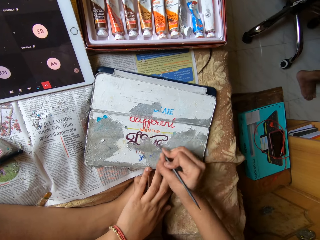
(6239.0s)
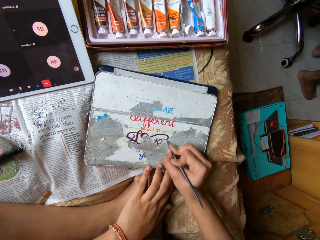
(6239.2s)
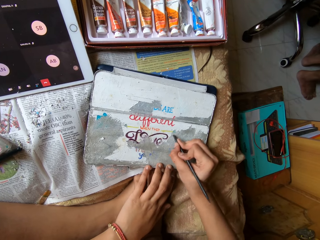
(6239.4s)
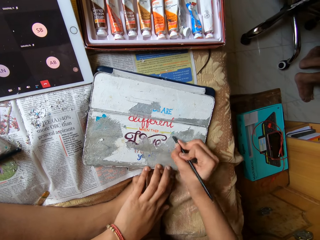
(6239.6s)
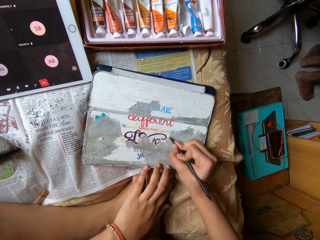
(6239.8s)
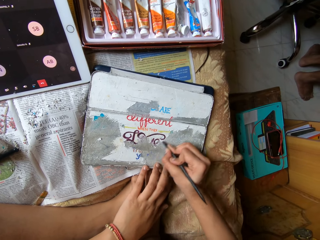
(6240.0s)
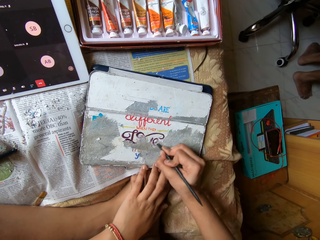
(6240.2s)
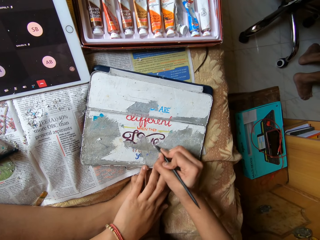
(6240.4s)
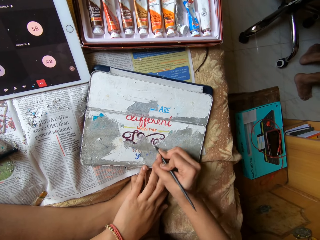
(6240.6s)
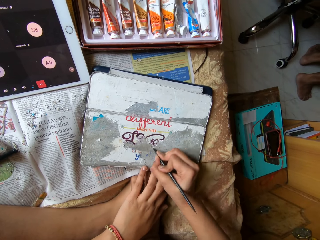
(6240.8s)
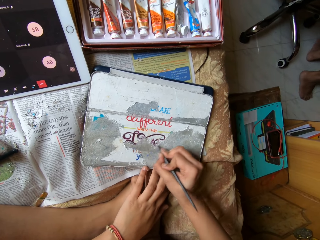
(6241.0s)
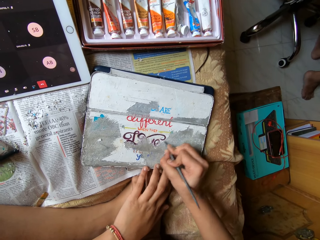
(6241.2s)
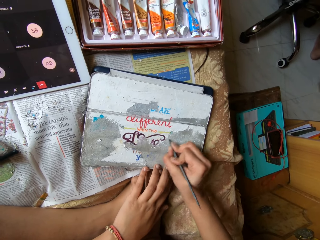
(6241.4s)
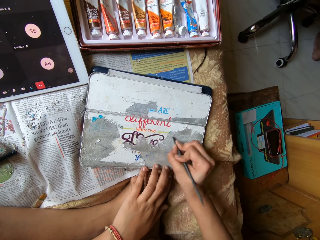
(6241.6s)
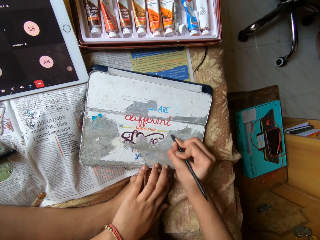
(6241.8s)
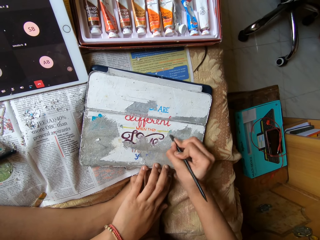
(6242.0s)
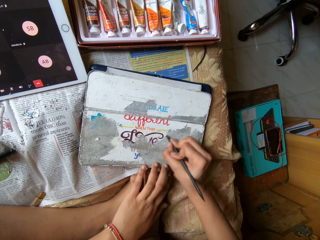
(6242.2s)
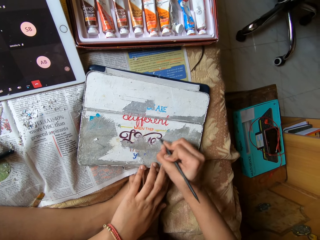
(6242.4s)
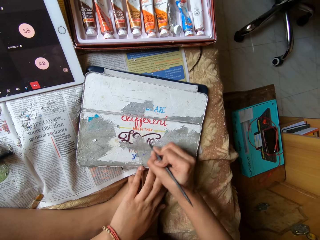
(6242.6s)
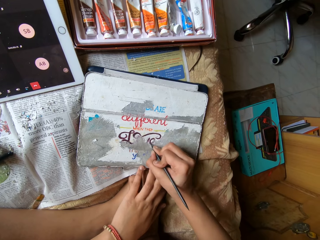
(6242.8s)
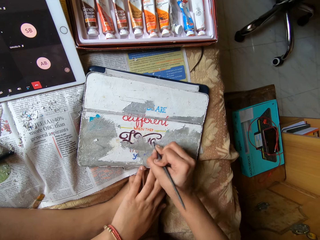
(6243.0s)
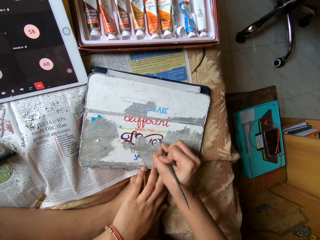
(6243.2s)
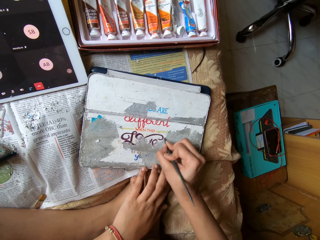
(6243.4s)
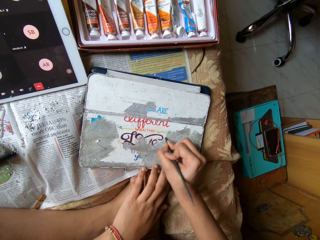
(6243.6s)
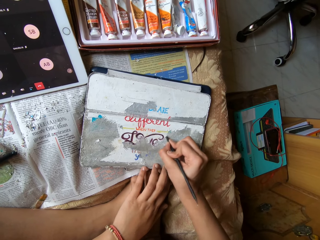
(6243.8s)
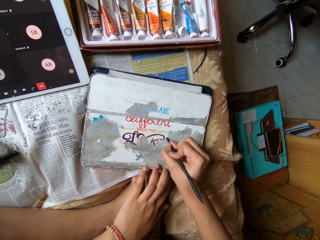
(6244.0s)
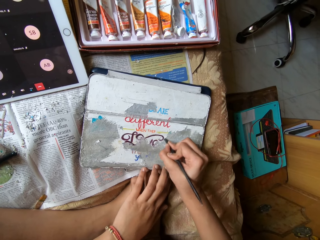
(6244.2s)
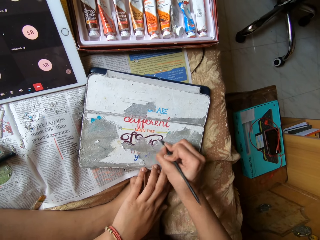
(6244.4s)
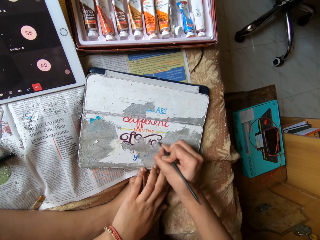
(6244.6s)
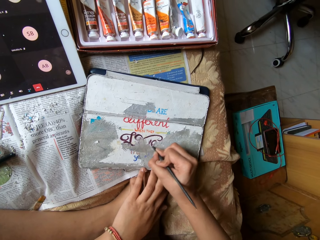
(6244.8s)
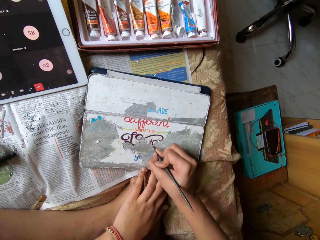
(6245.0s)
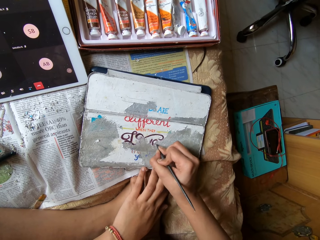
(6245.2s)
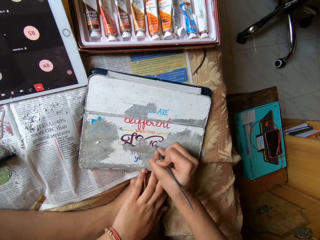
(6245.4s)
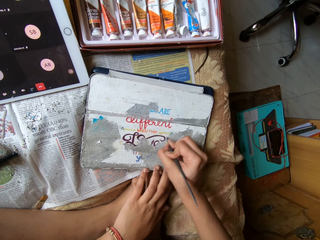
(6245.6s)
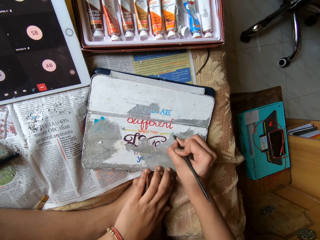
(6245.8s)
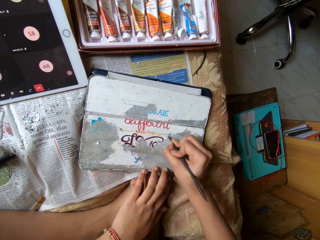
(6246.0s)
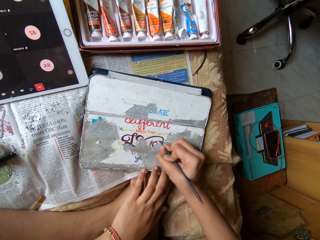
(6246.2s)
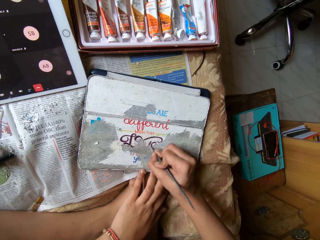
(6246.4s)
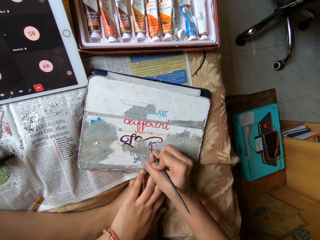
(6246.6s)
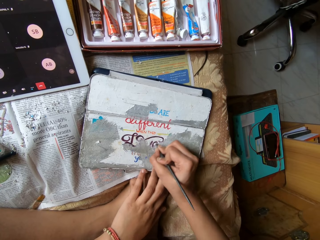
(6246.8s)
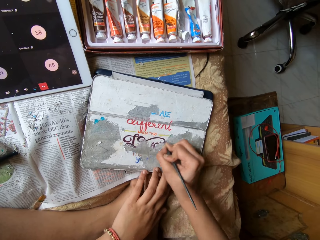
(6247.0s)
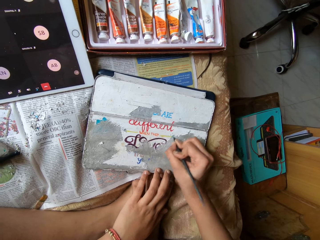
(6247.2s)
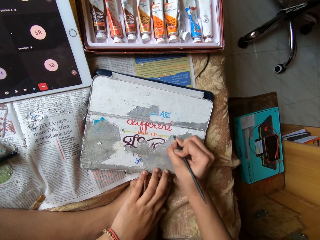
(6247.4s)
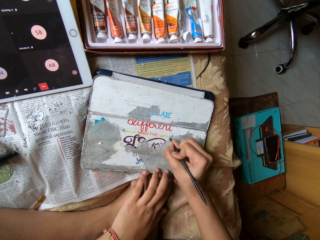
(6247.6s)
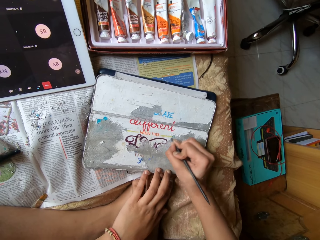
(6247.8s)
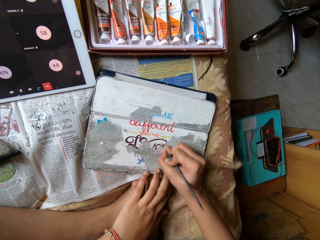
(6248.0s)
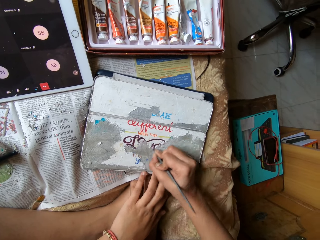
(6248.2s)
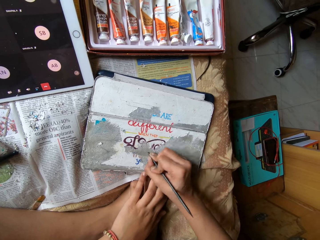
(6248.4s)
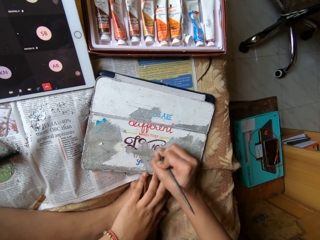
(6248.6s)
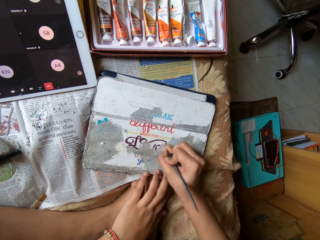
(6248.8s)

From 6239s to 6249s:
A man walks in a room.

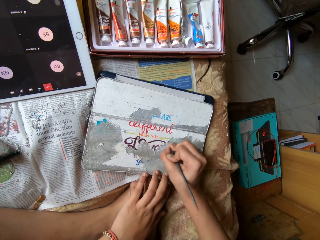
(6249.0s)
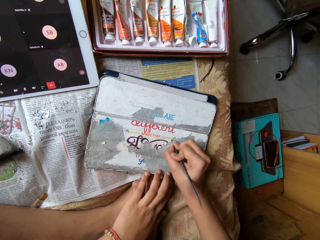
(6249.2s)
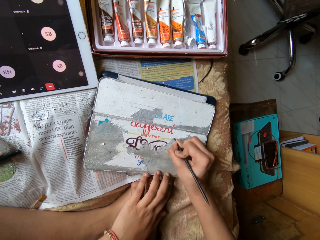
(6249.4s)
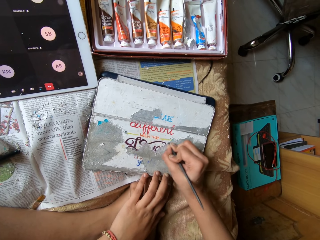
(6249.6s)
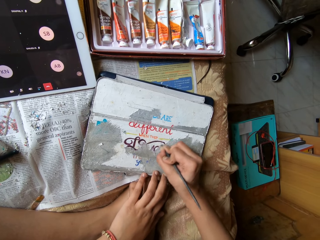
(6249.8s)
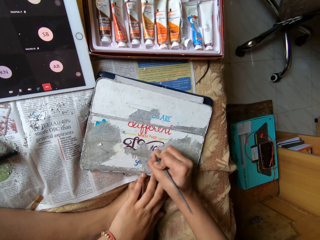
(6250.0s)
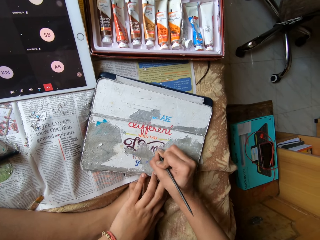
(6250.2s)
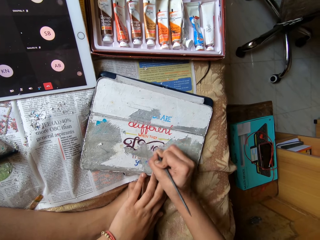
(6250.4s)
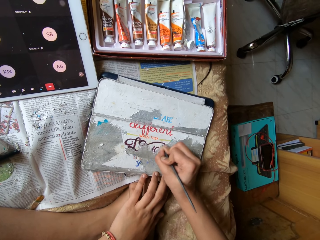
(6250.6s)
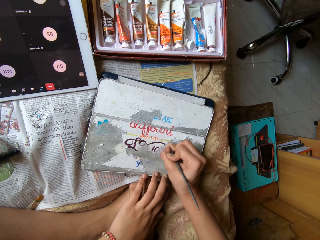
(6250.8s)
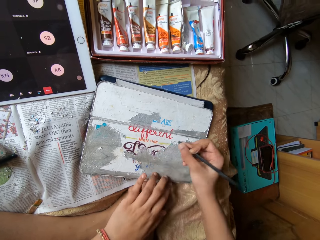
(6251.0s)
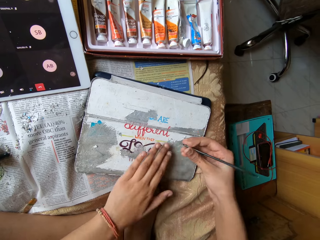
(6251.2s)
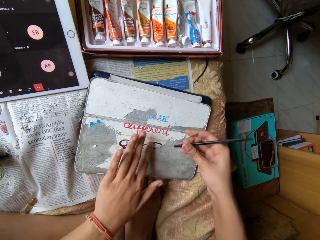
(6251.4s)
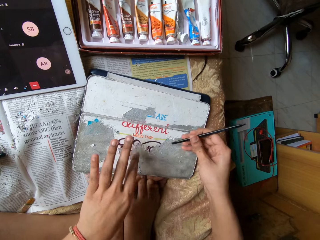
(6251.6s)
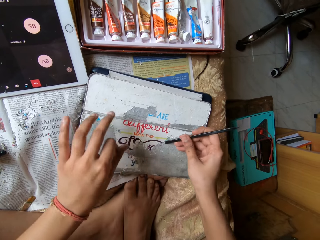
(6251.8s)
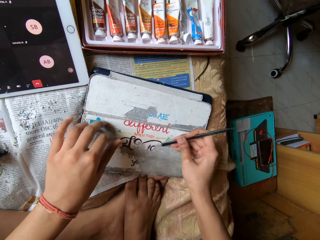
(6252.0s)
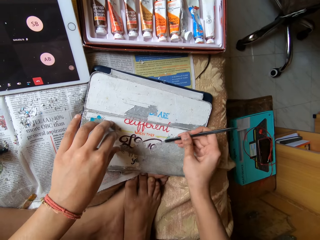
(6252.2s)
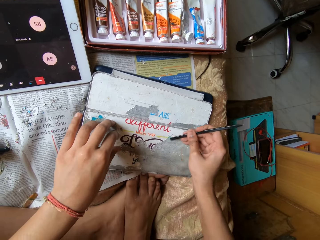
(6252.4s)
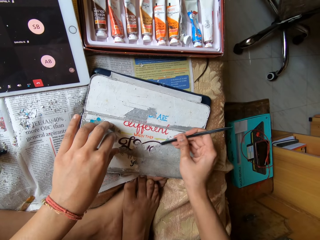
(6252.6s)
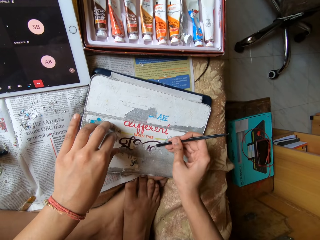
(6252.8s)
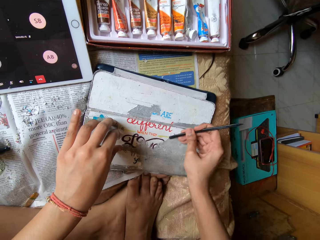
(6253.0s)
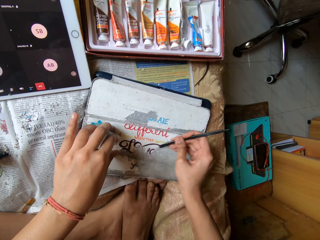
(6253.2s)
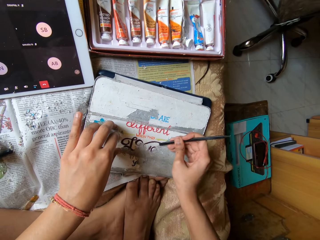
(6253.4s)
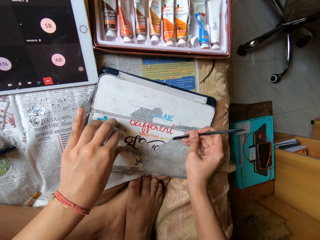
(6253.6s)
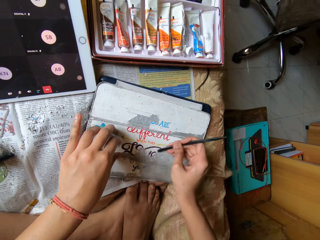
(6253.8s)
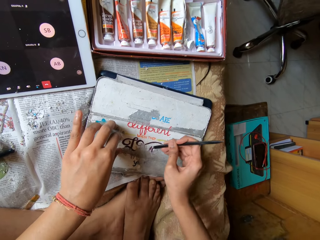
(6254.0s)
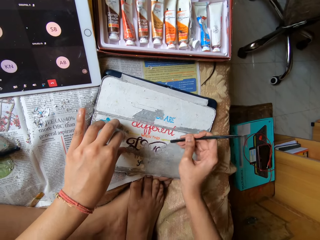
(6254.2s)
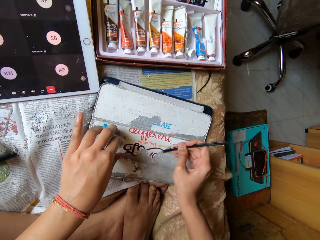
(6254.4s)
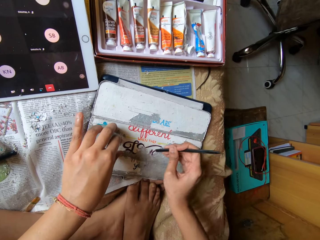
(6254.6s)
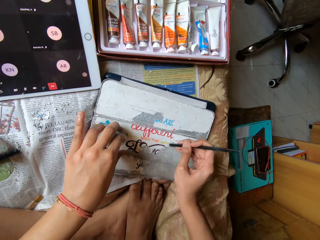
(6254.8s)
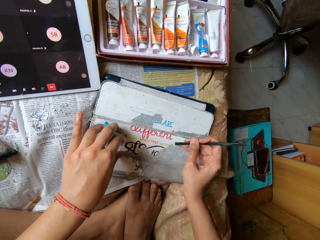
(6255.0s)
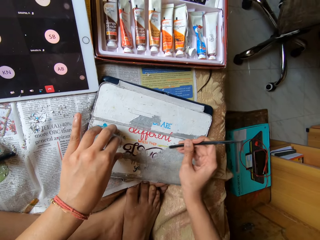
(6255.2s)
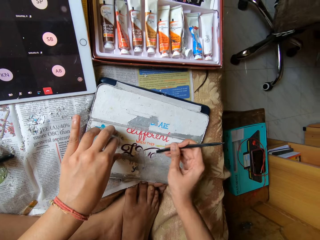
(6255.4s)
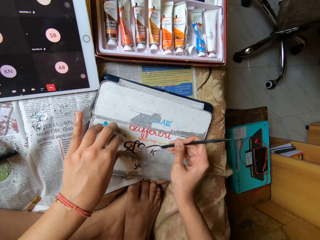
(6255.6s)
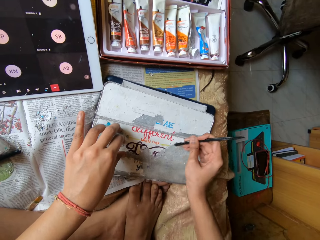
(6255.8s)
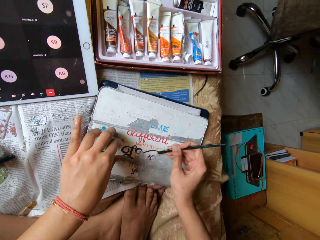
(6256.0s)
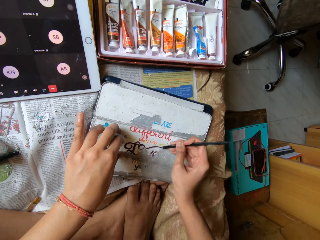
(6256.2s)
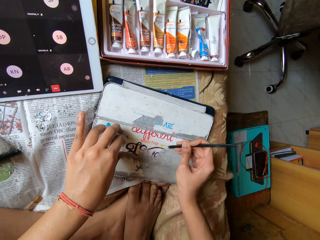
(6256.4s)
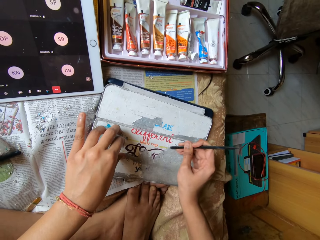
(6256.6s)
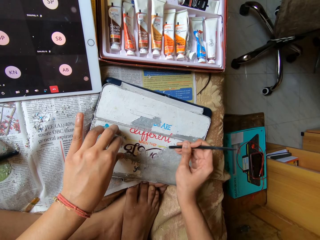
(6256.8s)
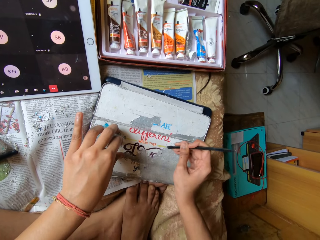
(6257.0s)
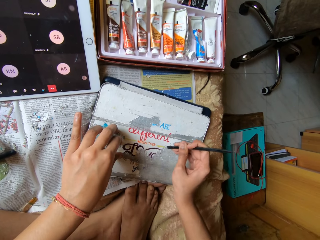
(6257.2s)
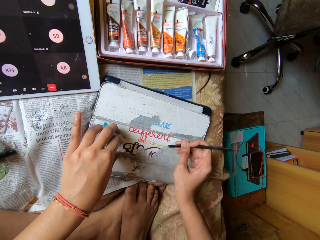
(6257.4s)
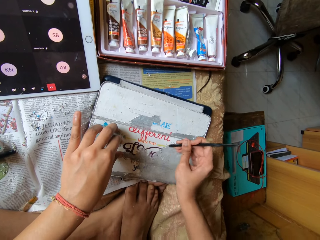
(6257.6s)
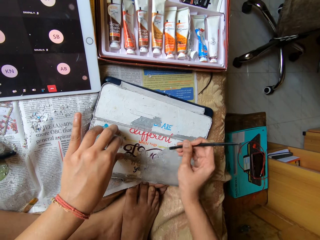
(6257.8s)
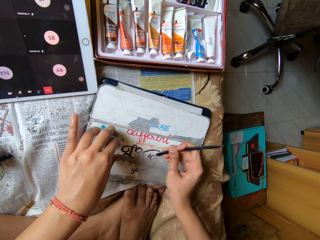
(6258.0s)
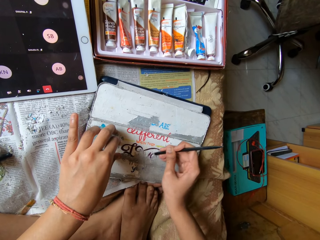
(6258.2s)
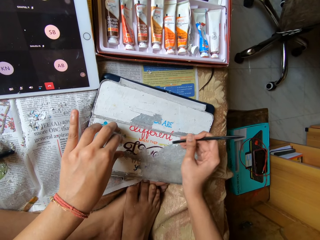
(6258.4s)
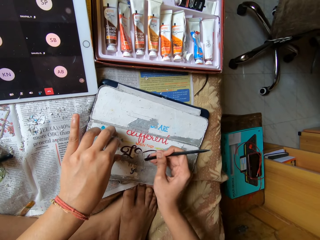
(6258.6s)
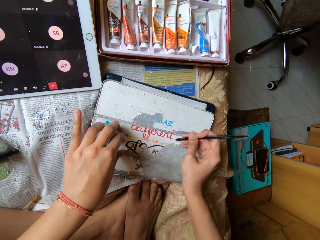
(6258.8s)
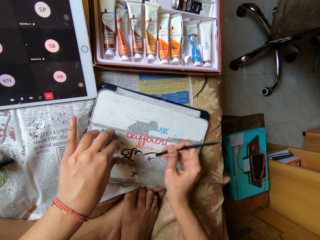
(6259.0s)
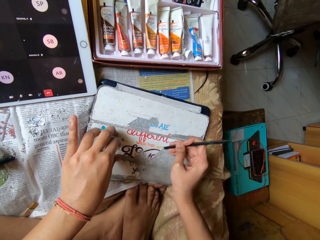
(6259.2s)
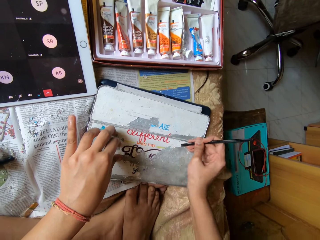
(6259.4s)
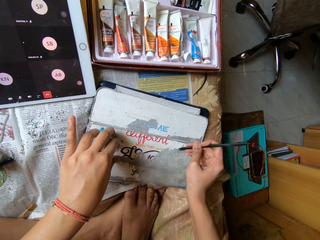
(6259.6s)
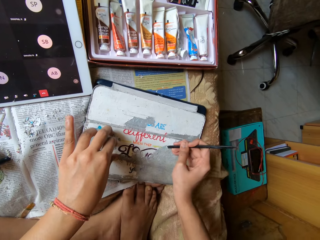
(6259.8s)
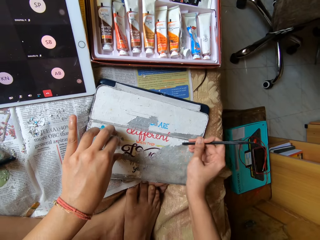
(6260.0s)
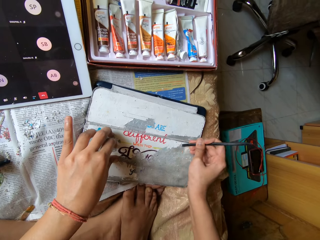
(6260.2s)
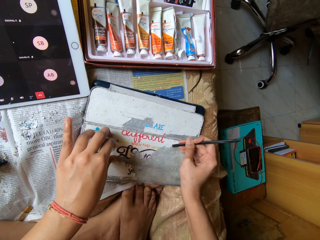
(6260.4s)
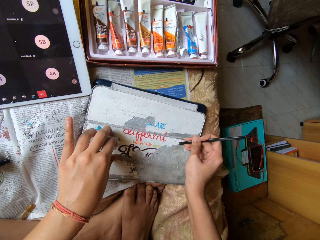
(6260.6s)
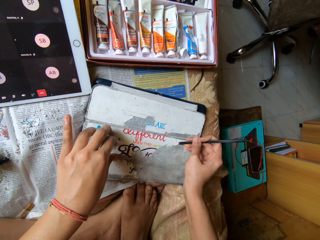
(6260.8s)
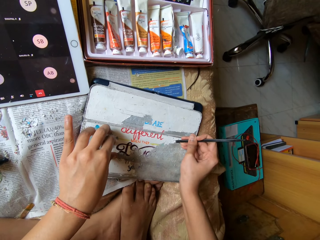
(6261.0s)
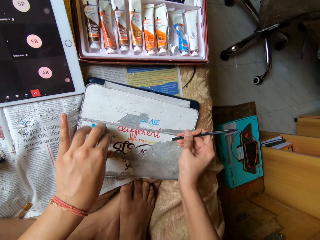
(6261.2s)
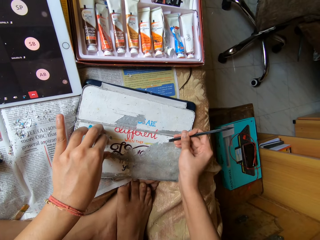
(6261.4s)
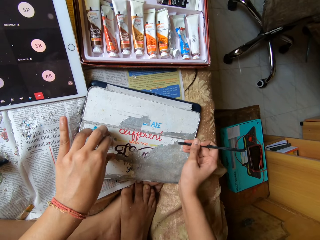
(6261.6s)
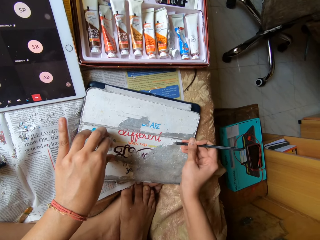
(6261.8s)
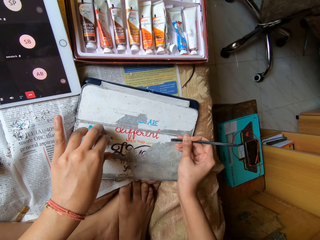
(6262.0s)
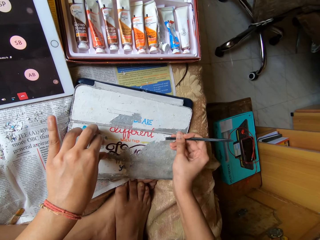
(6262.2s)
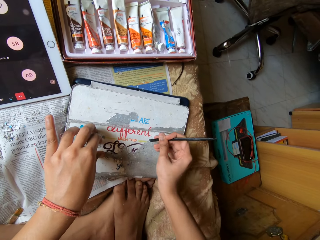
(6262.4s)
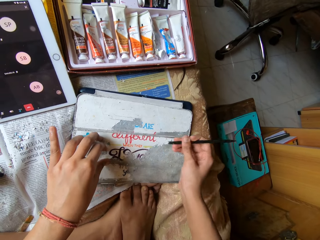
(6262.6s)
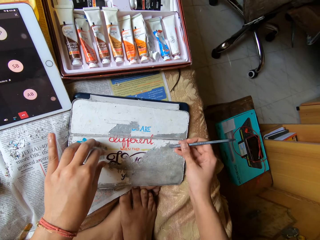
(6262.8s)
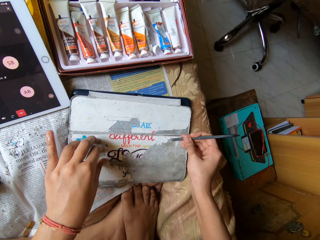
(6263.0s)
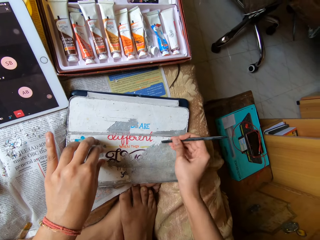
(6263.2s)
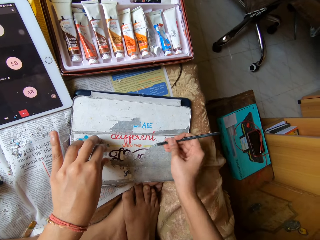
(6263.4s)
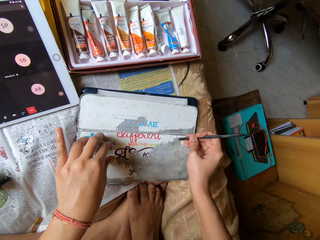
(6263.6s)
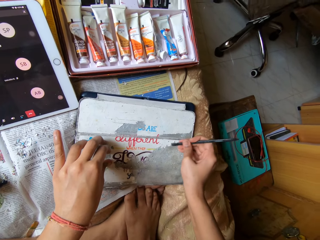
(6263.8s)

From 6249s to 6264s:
The camera wearer dusts the peeled paper off the diary or book with her left hand. She scrapes off the paper from the diary with the pen in her right hand. She holds down the diary with her left hand. She scrubs the book.
